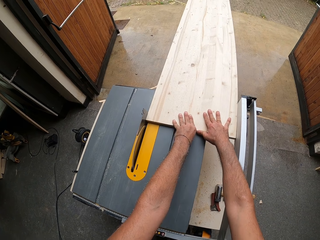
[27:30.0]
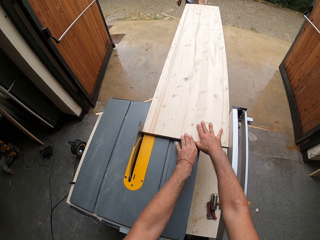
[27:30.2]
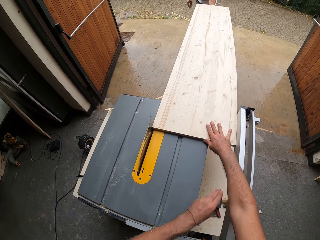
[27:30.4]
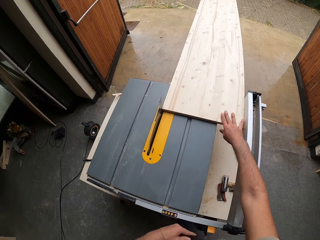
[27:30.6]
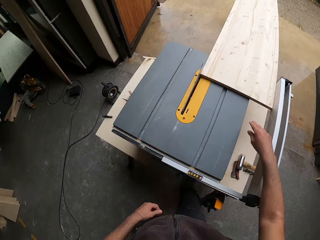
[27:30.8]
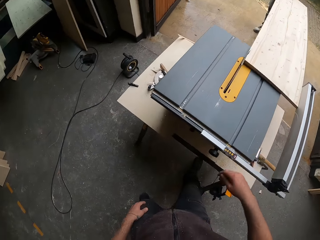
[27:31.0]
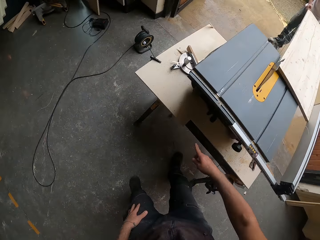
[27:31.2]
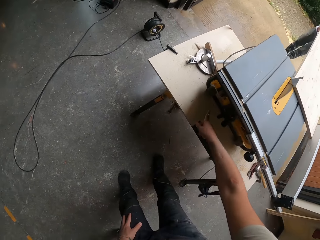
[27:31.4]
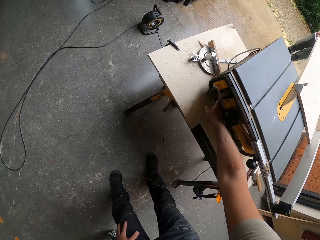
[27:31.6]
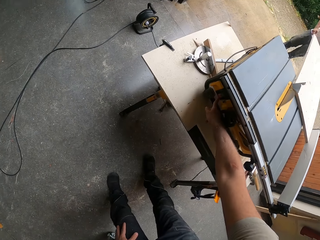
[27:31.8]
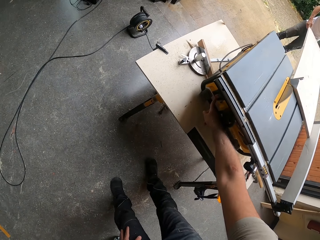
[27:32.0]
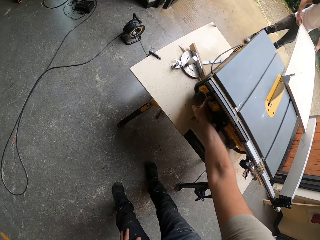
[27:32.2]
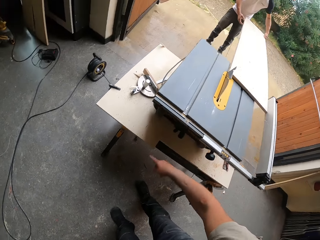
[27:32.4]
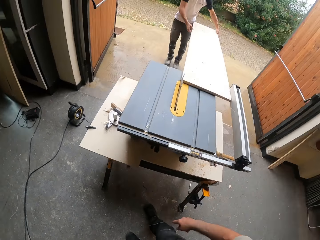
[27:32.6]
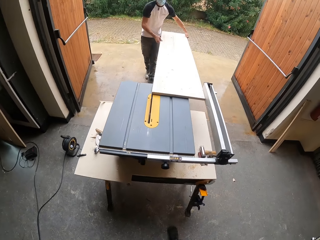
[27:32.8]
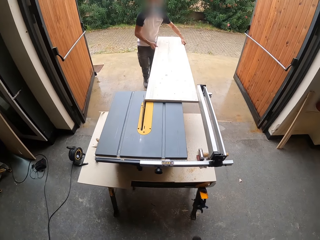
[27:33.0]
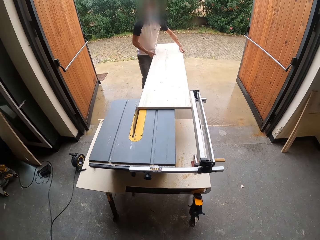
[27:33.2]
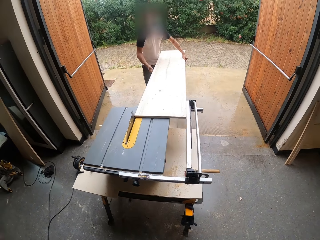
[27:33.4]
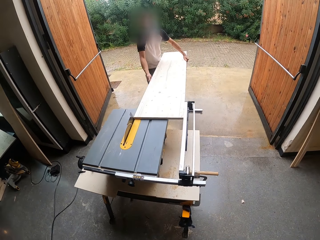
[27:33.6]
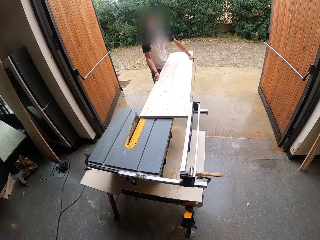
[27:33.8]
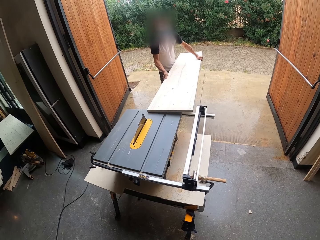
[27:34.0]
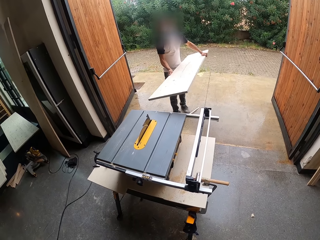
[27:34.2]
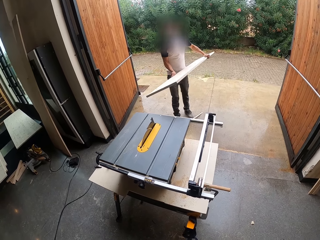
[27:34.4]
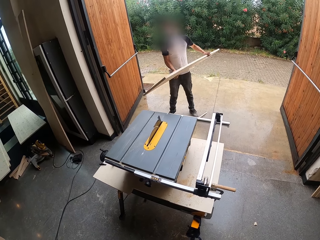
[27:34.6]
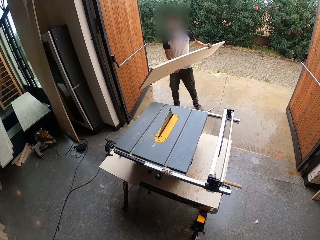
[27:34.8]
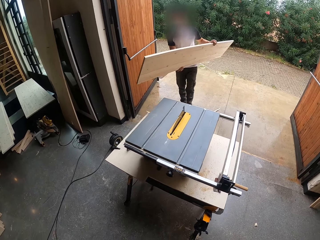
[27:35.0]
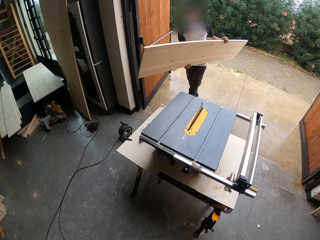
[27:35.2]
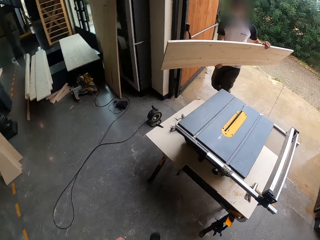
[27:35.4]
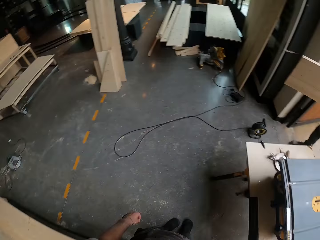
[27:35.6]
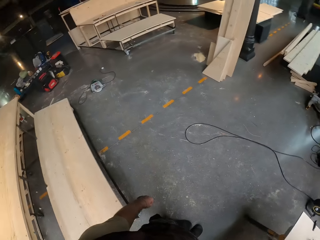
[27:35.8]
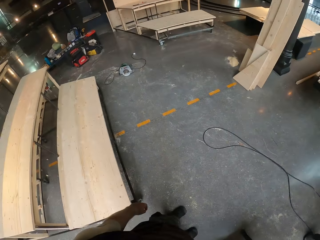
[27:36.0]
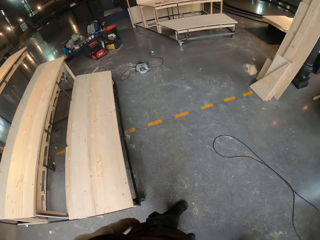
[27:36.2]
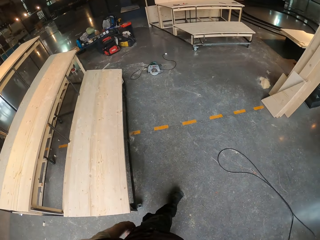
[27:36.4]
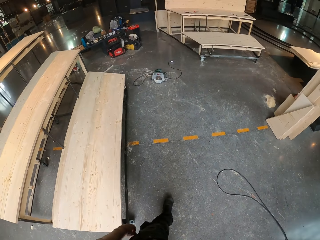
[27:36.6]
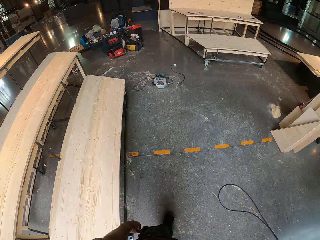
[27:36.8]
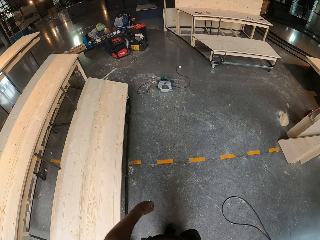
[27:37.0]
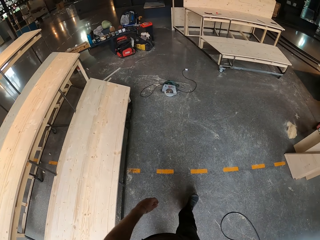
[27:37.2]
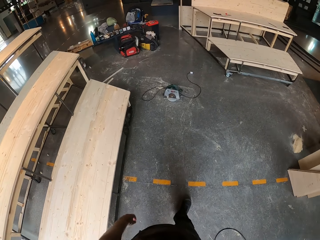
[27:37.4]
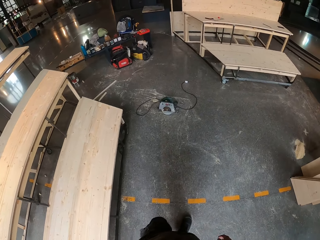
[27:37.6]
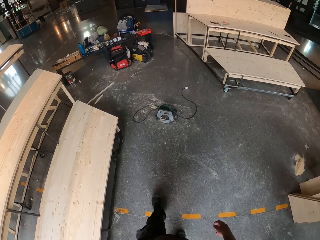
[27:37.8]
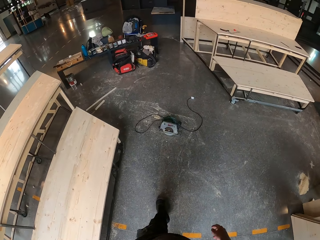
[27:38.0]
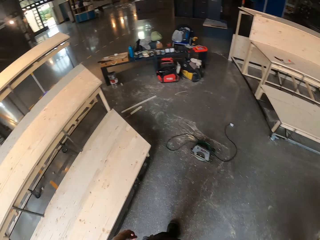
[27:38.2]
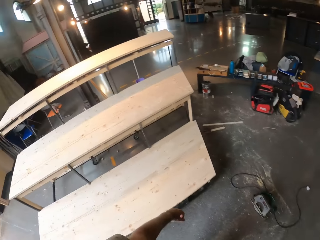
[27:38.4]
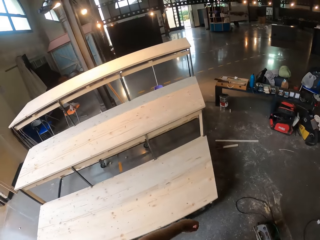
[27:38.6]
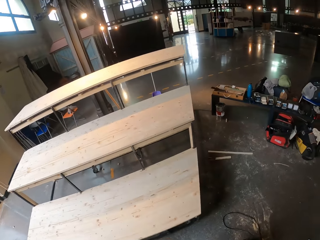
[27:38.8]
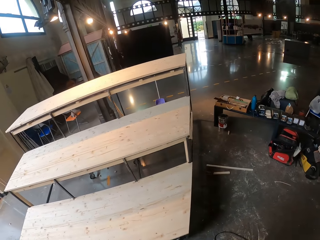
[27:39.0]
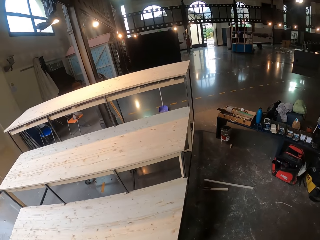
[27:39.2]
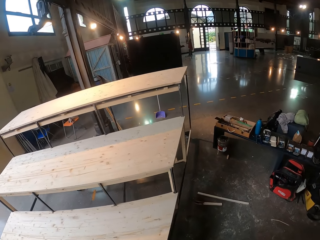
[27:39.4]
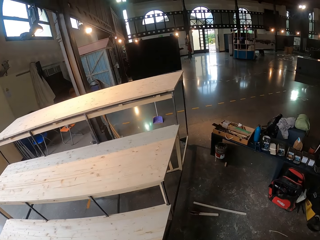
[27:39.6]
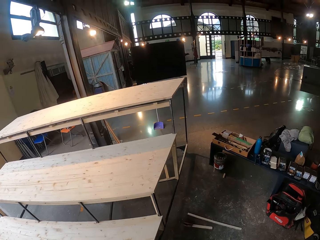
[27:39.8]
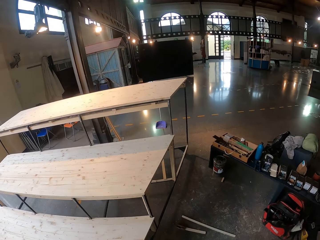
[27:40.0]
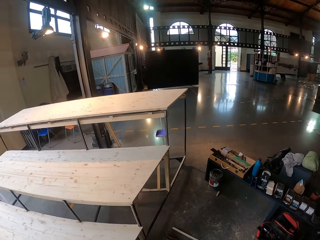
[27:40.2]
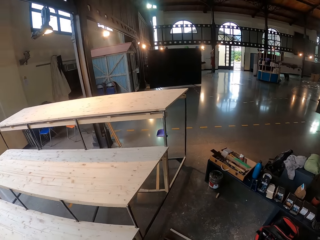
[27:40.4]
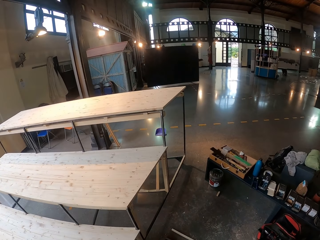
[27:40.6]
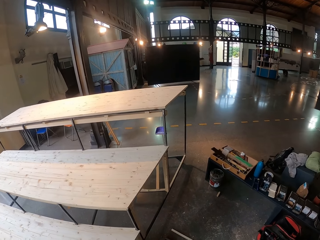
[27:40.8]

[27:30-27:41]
The camera wearer turns off the cutting machine with his right hand. He operates the cutting machine. A man carries the lumber with both hands. The camera wearer walks around.

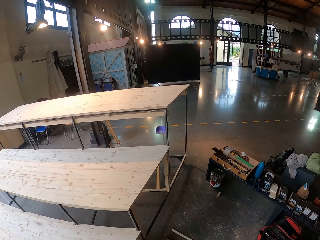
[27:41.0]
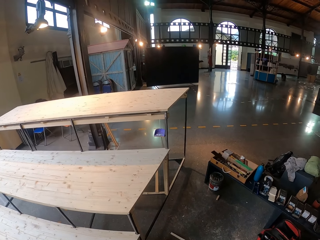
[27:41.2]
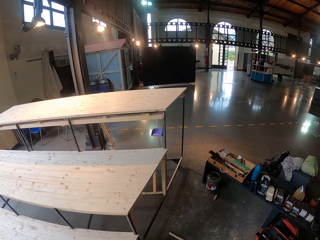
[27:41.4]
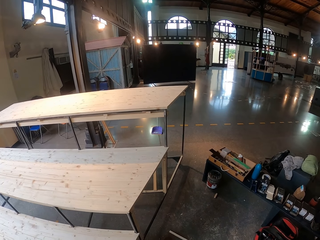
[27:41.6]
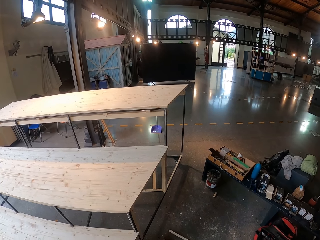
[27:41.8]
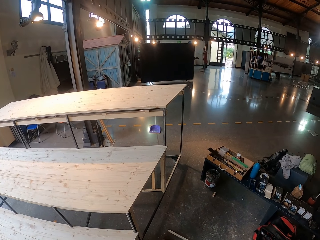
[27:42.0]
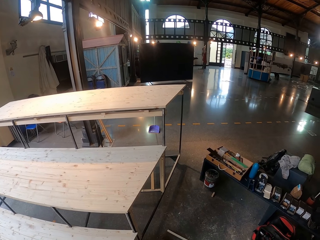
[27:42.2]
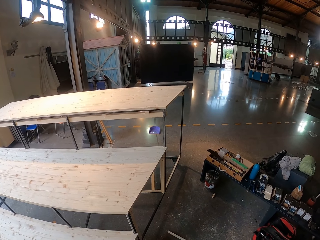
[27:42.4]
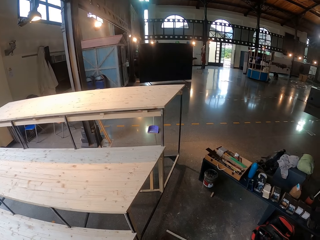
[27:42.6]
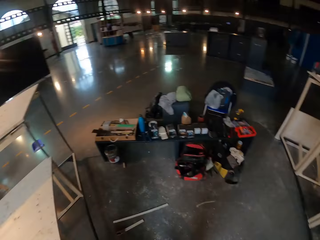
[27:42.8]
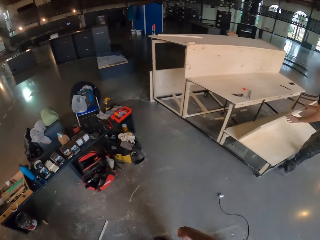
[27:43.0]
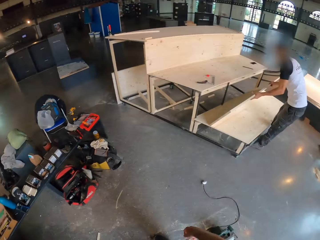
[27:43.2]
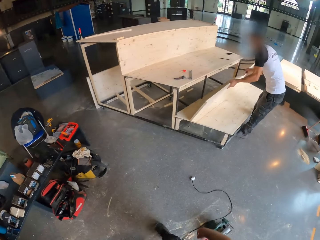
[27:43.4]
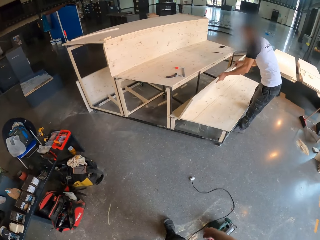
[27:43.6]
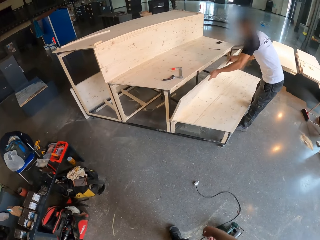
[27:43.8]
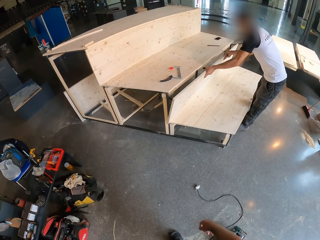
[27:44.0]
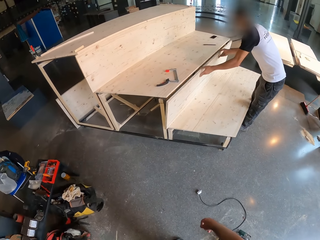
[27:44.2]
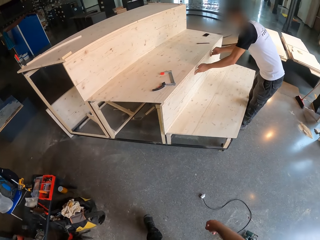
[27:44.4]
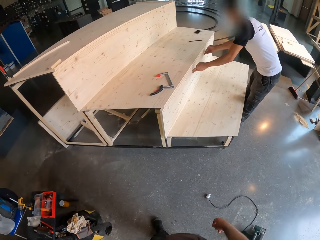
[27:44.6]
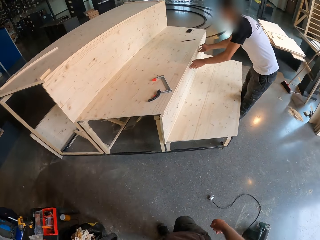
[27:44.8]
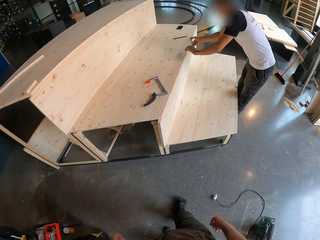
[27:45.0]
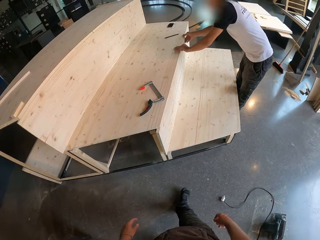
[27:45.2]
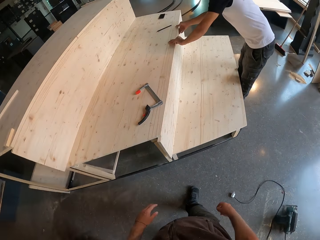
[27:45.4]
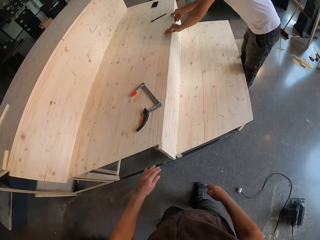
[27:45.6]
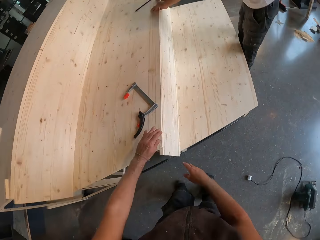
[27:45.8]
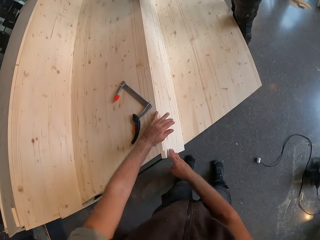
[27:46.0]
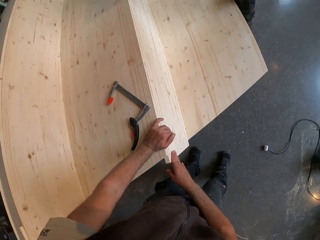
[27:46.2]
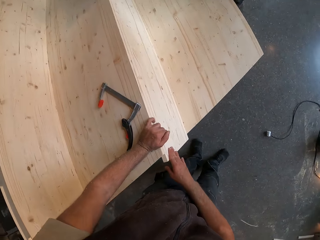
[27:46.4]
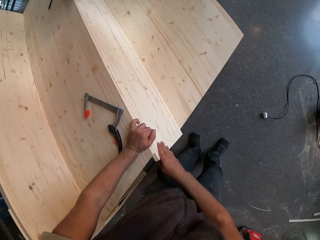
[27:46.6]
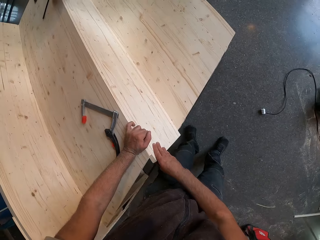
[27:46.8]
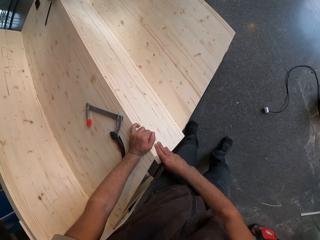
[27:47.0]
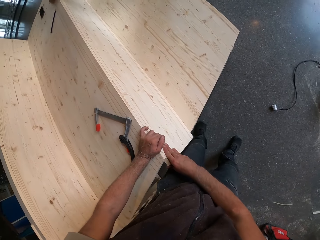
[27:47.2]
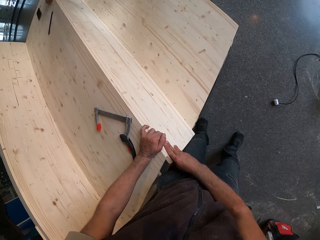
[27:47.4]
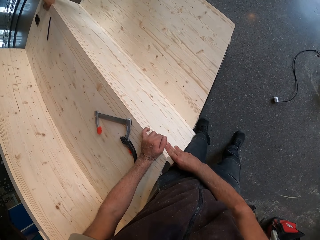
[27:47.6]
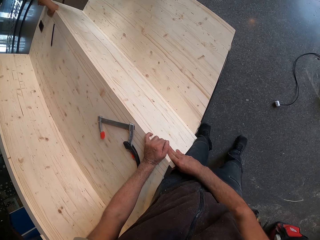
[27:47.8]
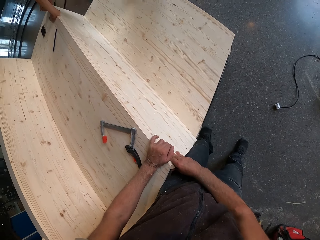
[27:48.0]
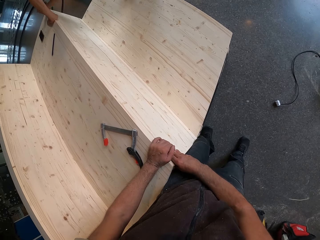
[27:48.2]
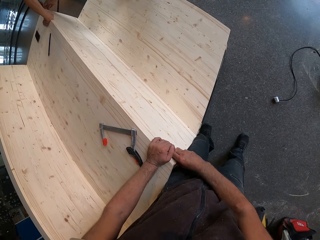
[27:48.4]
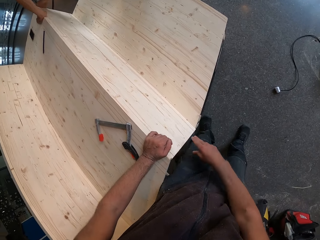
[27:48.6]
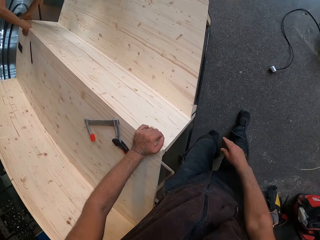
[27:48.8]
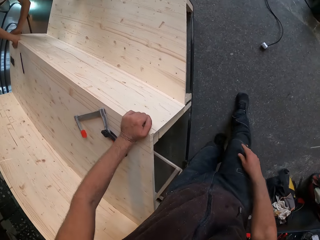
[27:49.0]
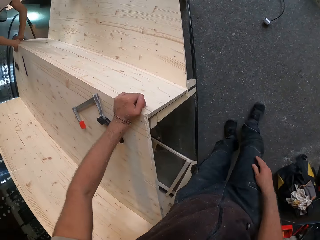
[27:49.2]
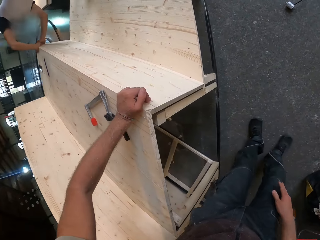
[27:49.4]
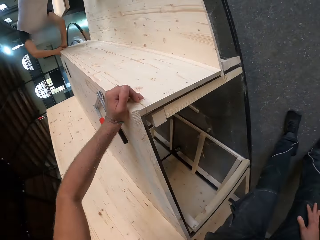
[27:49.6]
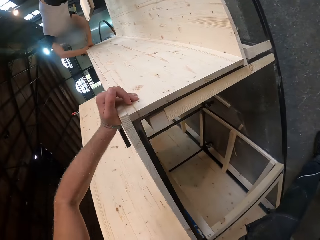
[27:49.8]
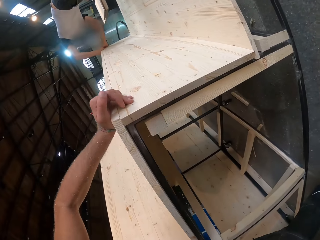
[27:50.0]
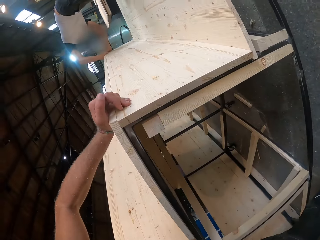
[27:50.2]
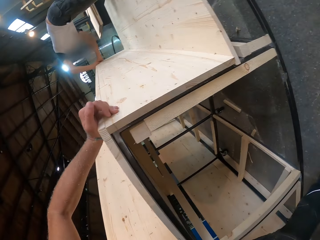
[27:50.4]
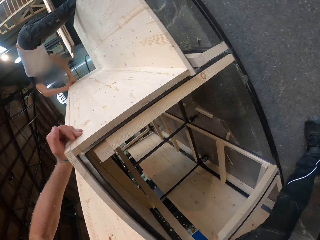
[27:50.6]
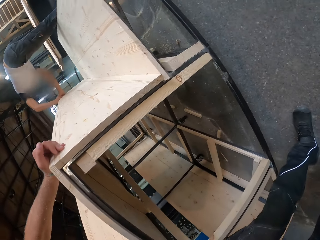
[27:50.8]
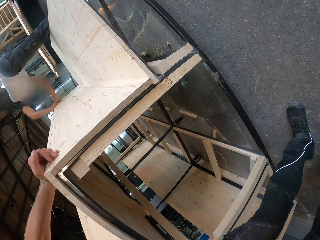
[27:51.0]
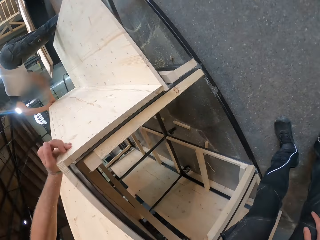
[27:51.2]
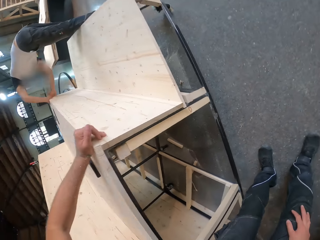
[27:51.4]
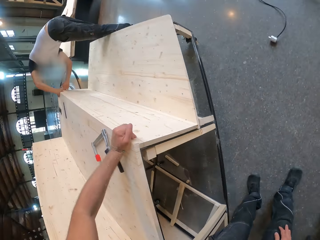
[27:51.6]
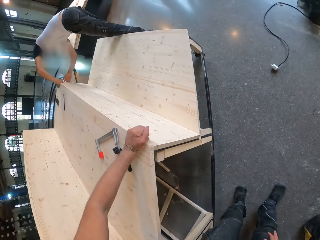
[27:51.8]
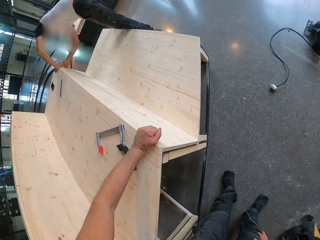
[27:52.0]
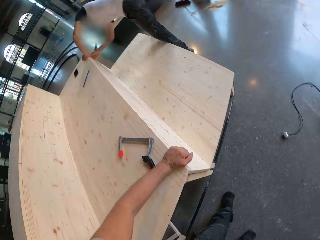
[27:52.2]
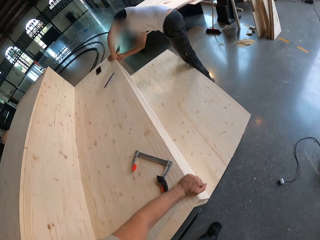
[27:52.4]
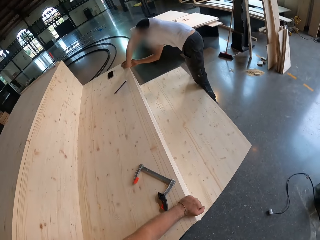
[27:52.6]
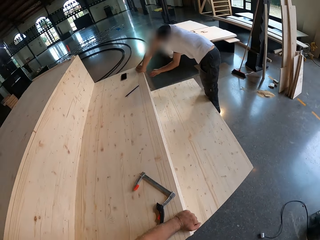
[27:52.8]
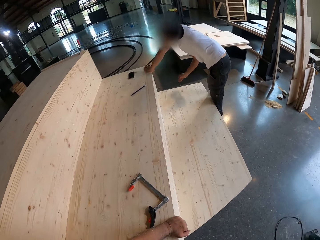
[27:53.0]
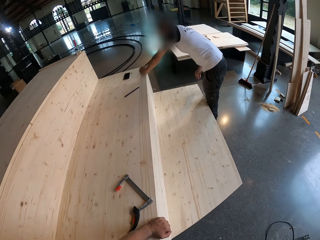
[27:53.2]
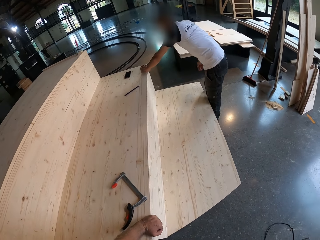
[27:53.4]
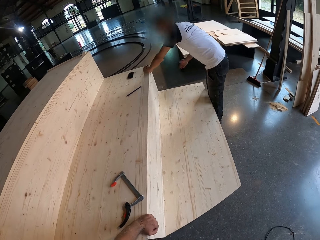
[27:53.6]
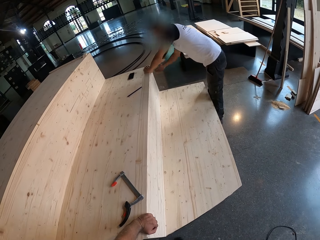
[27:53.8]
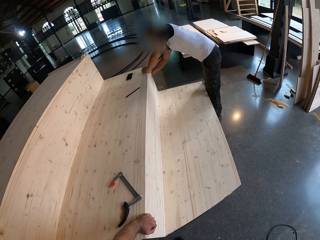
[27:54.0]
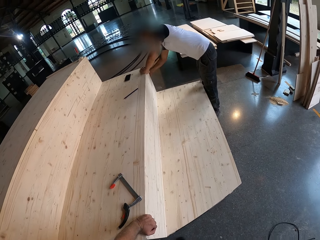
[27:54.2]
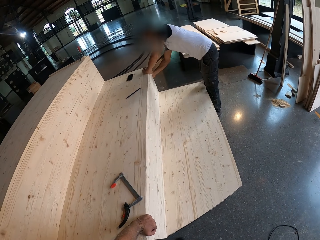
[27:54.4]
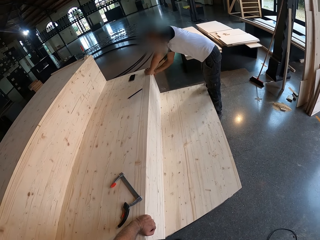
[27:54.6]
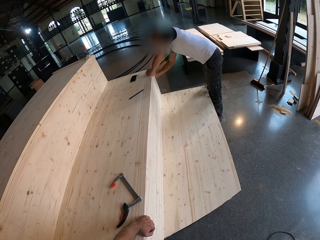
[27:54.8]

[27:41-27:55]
A man assembles a wooden step with the lumber in both hands. The camera wearer adjusts the lumber in the wooden step with both hands. They touch the wood. The man adjusts the lumber in the wooden step with both hands and hits the wood. The camera wearer looks around.
